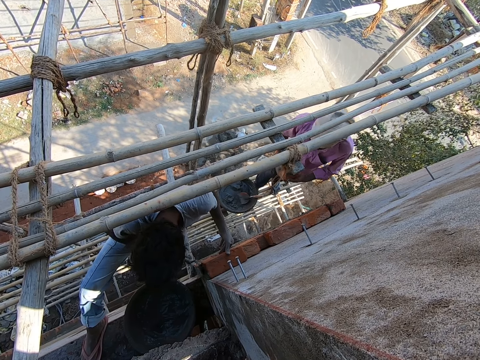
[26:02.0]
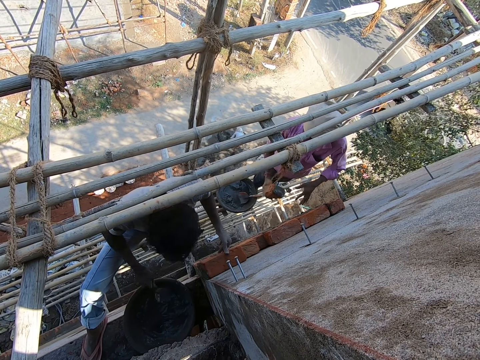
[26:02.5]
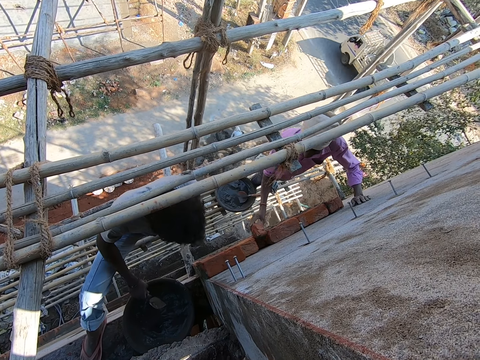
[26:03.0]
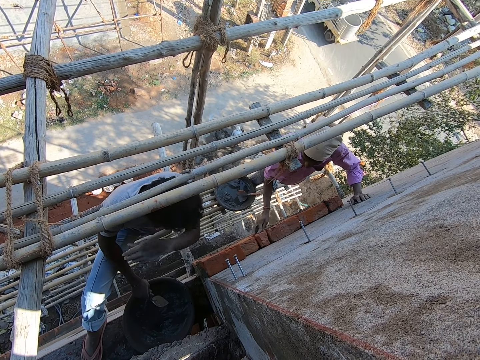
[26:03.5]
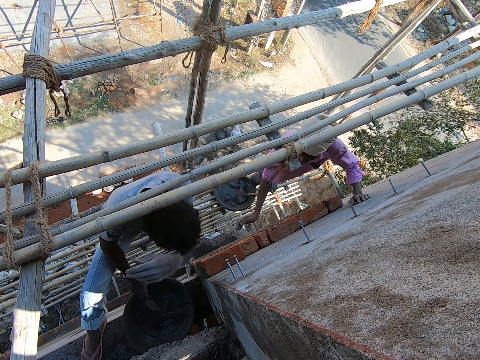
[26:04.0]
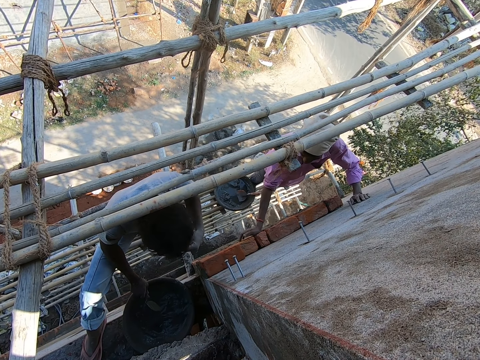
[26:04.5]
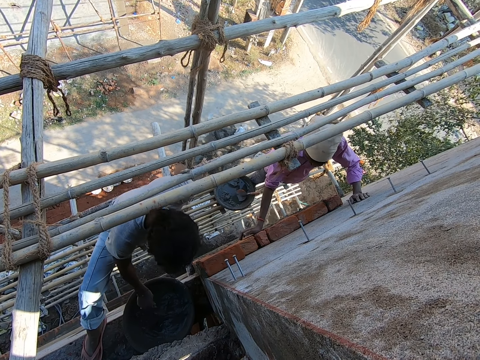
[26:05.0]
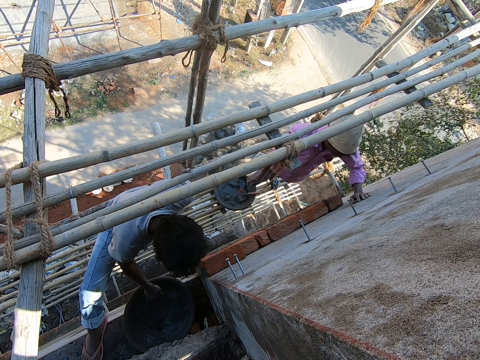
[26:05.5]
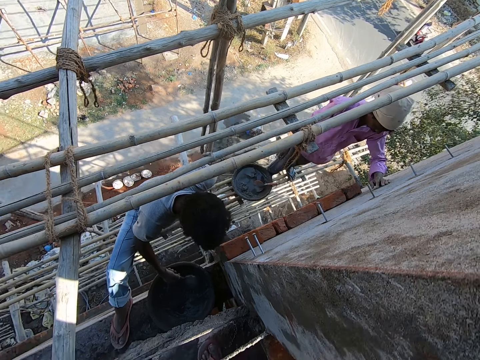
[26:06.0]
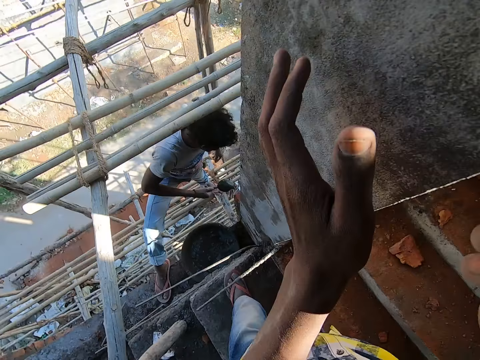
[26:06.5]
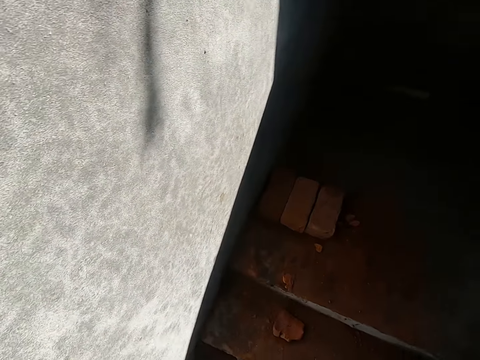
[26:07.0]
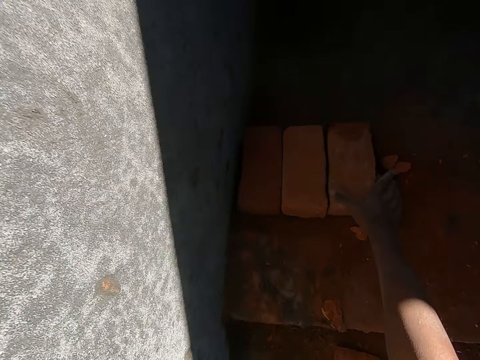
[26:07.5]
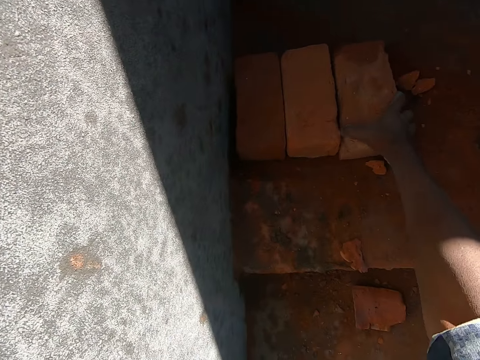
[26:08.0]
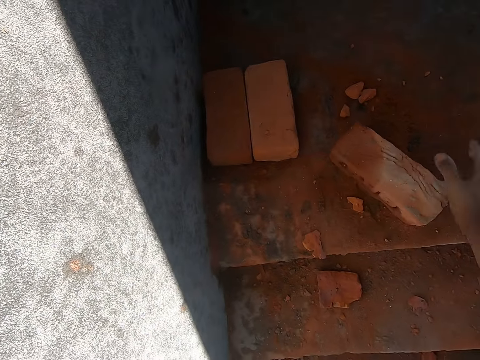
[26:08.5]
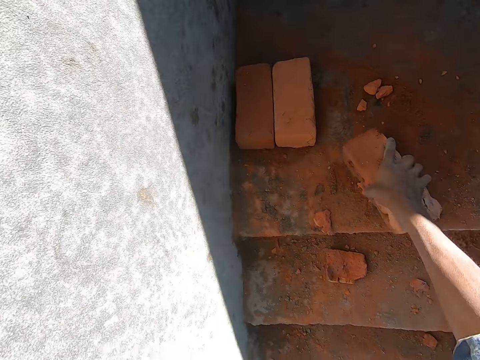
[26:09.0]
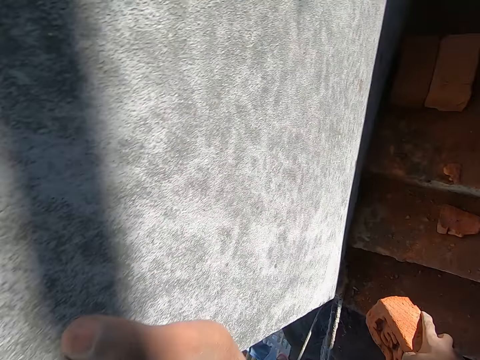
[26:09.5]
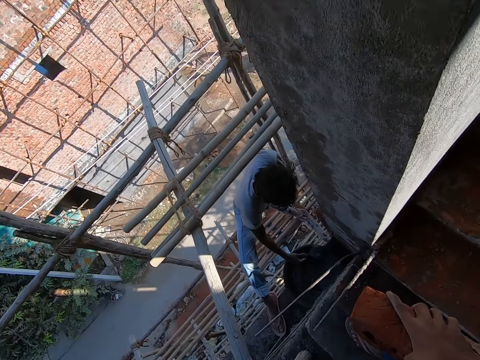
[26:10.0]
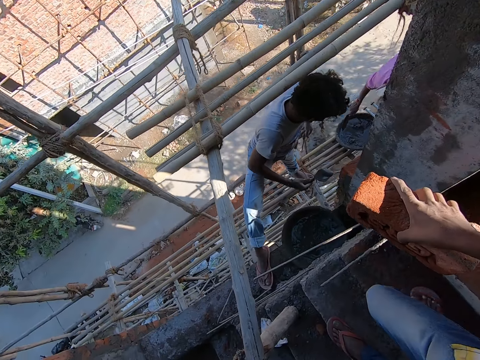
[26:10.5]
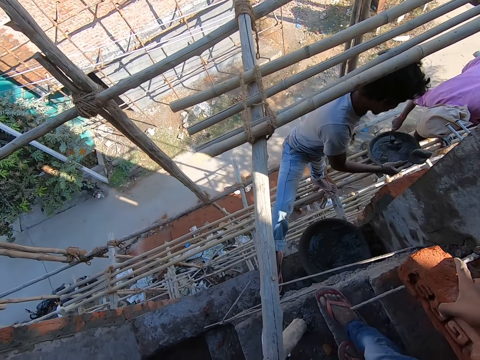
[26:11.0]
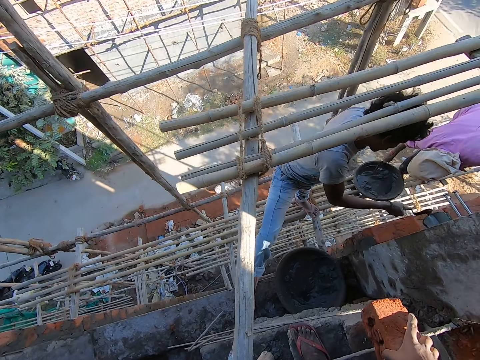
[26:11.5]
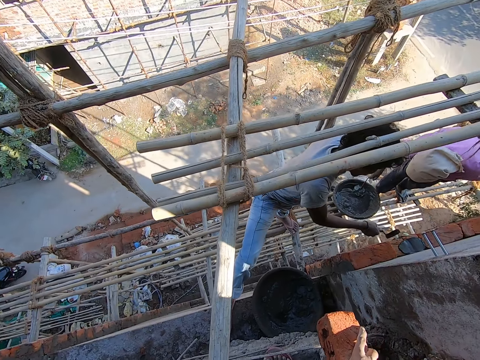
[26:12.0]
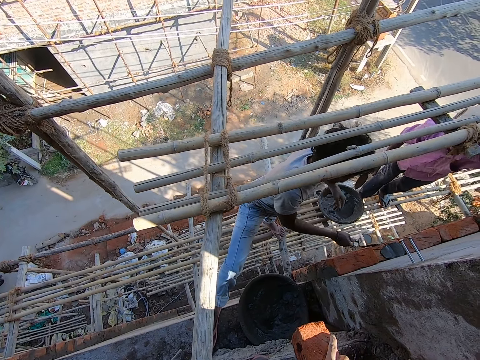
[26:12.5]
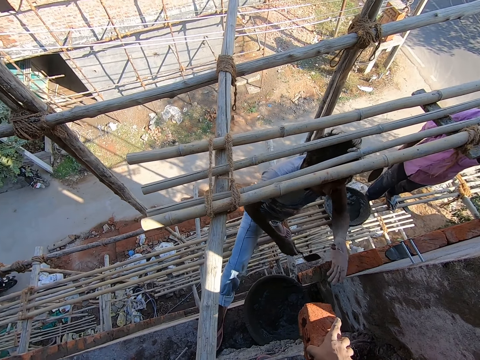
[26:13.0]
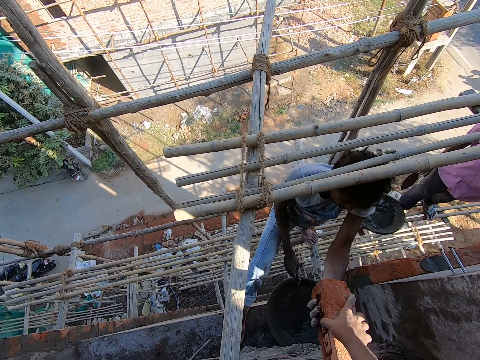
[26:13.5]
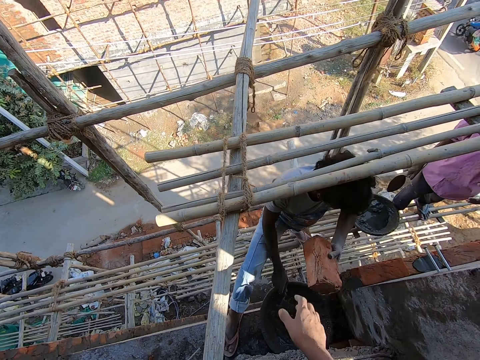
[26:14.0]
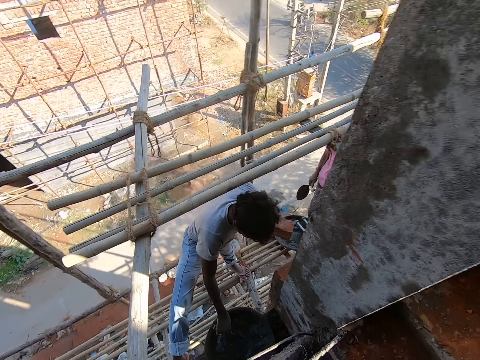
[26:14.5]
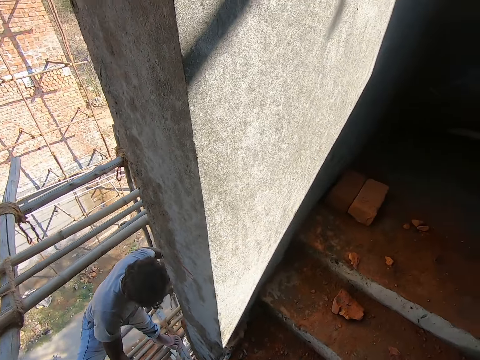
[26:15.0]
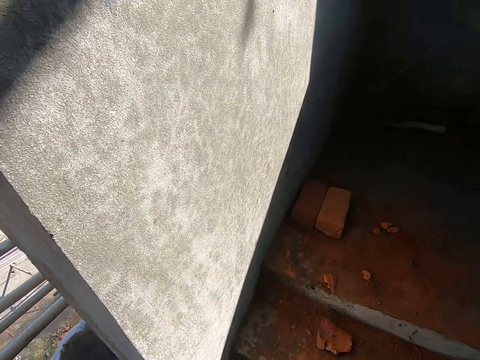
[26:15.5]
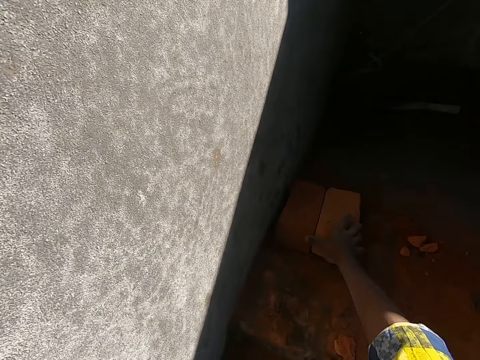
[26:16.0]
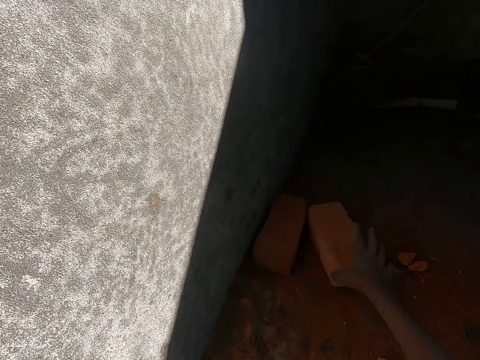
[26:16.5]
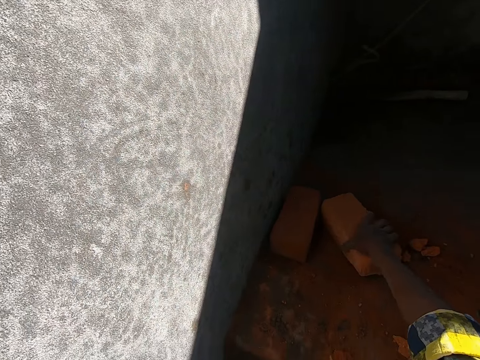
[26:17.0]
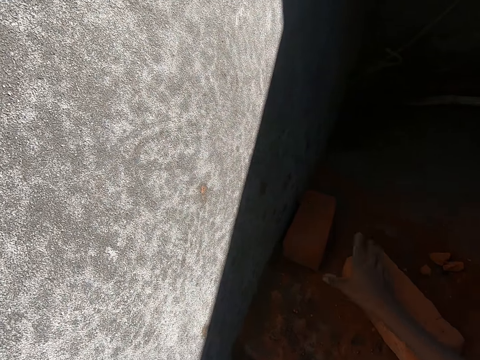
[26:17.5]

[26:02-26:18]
A man passes the brick to his right hand. He lays the brick in his right hand on the wall. Another man rubs his face with his left arm. The first man presses the brick on the wall with his right hand. The other man takes concrete from the container with the trowel in his right hand. The camera wearer stands in the house. He picks a brick from the stair with his right hand. The other man takes the concrete from the container with the trowel in his right hand. The first man mixes the concrete in the container with the trowel in his right hand. The other man pours the concrete from the trowel in his right hand on the brick. He collects the brick from the camera wearer with his left hand. He passes the brick in his left hand to the first man. The camera wearer picks the brick. He adjusts the brick on the stair with his right hand.

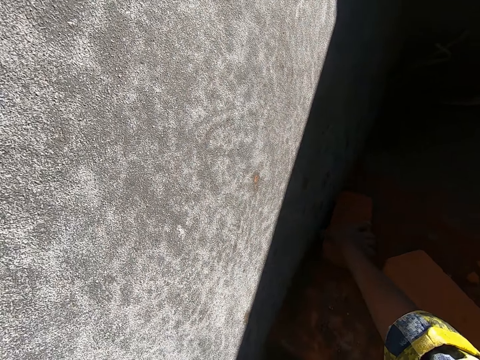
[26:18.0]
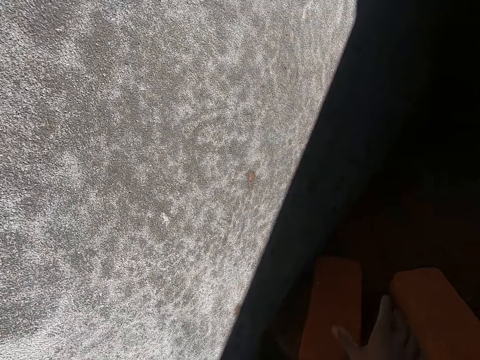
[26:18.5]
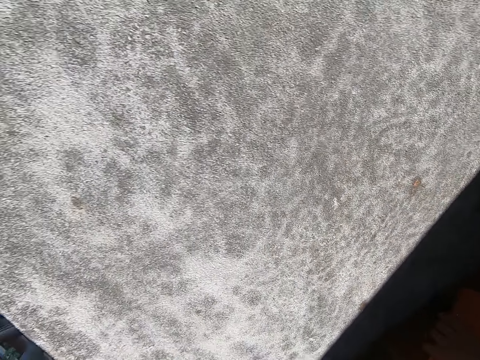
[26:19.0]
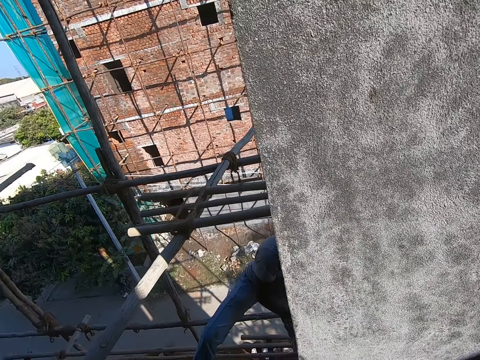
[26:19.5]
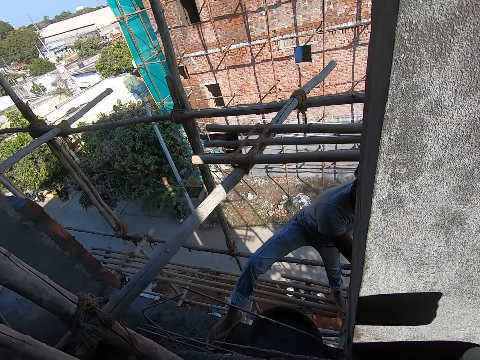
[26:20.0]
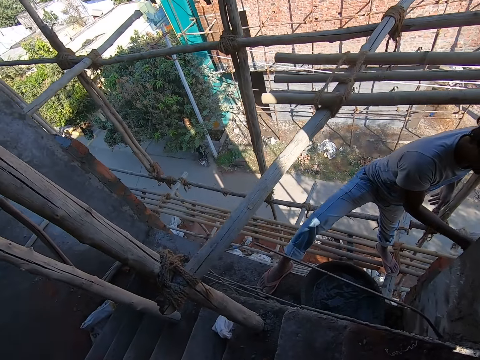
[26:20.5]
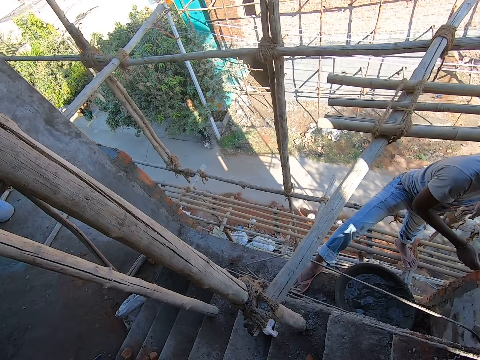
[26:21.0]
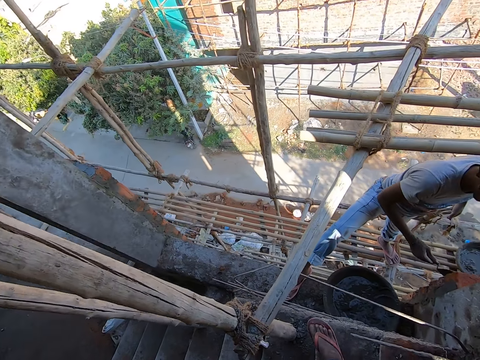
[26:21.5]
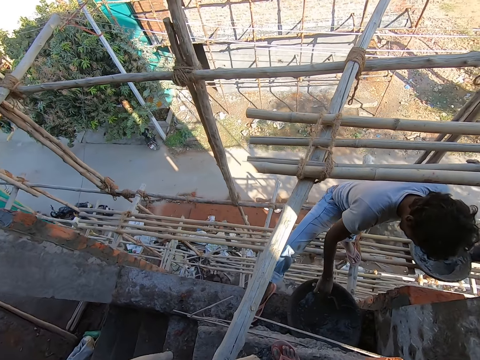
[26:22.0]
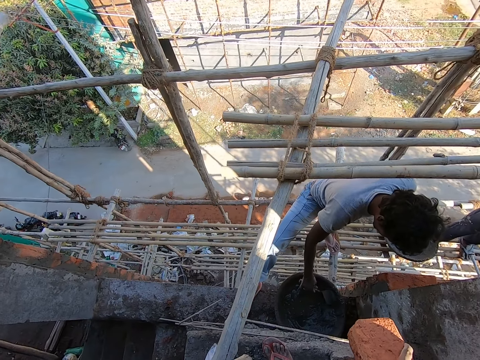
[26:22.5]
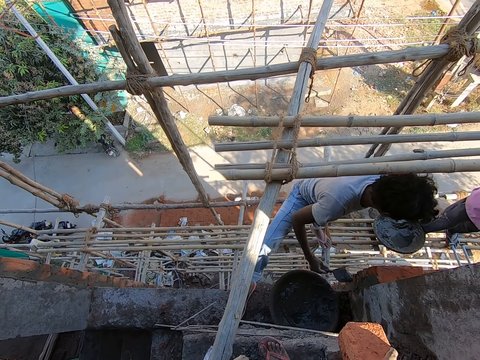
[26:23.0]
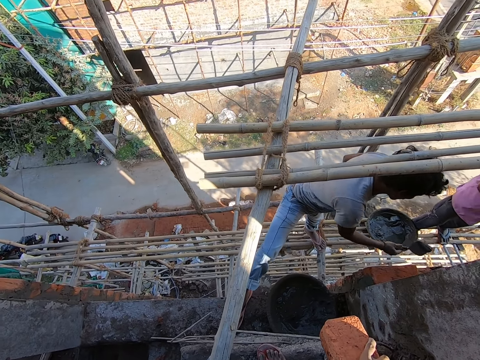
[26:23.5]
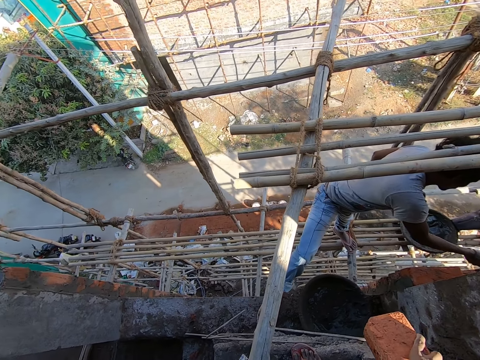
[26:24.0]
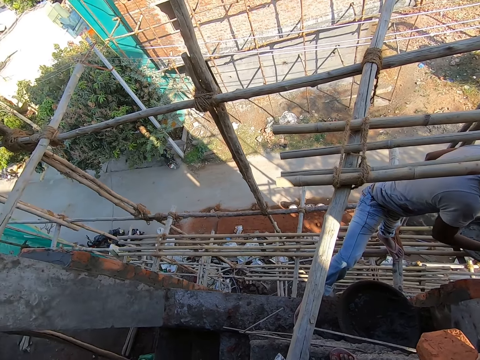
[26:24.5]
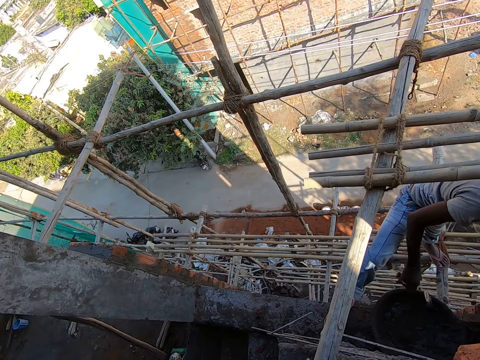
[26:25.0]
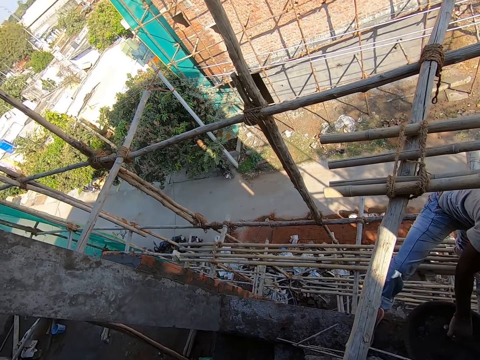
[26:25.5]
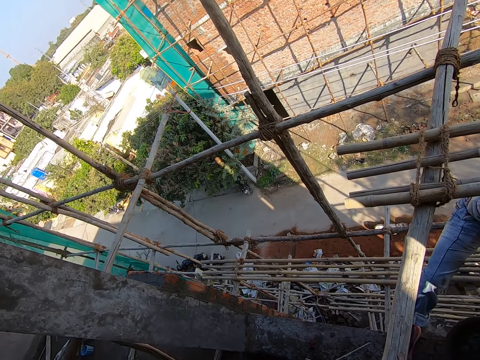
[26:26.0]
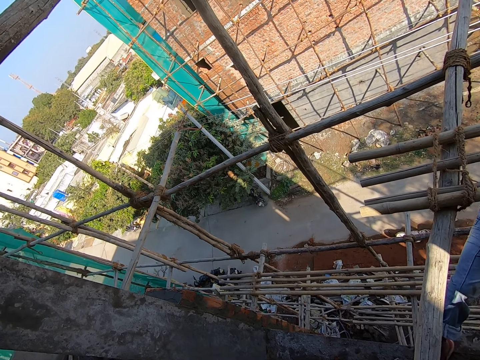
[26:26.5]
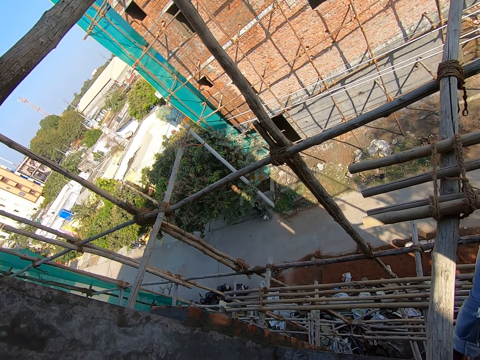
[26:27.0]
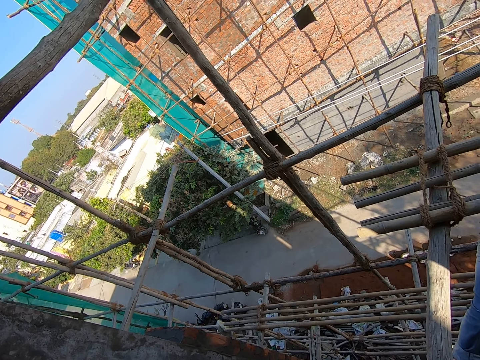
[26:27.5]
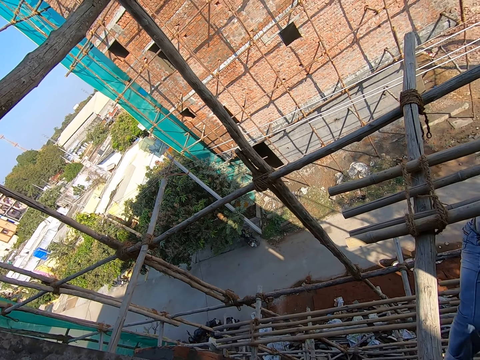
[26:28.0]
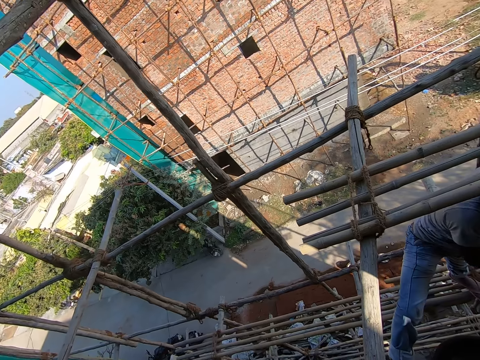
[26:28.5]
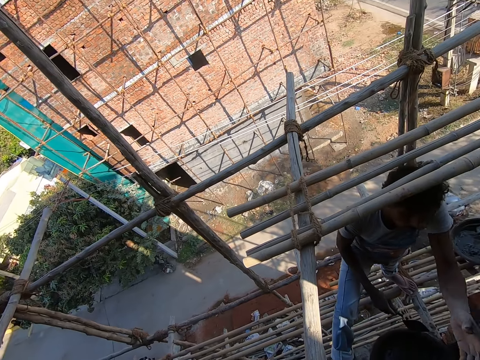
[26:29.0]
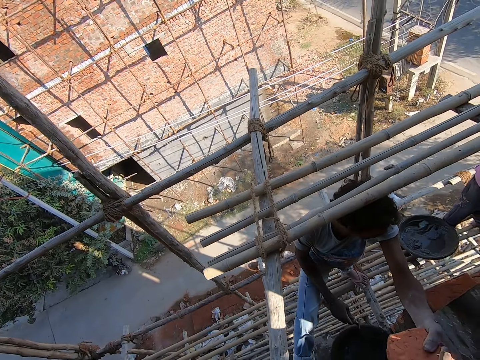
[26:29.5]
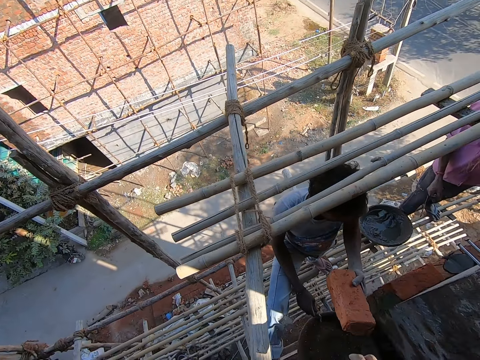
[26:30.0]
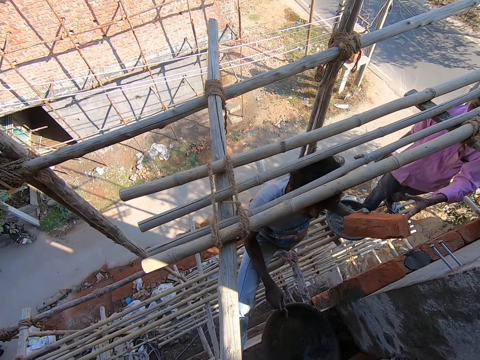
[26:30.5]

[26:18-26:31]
The camera wearer adjusts a brick on the stair with his right hand. He picks the bricks from the stair with his hands. A man plasters the brick with the concrete on the trowel in his right hand. He takes the concrete from the container with the trowel in his right hand. The camera wearer speaks to the man. The man pours the concrete from the trowel in his right hand on the brick. He takes the concrete from the container with the trowel in his right hand. The man collects the brick from the camera wearer with his left hand.
